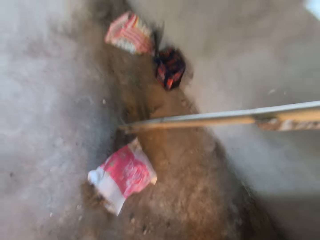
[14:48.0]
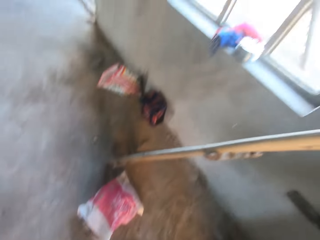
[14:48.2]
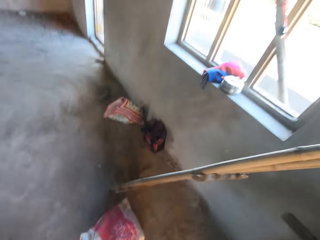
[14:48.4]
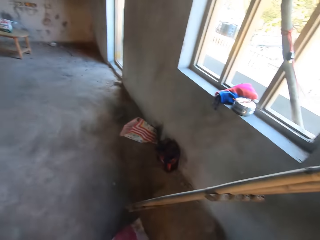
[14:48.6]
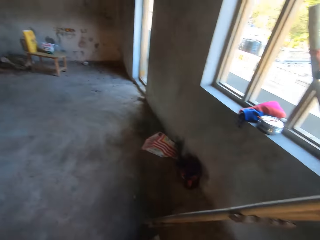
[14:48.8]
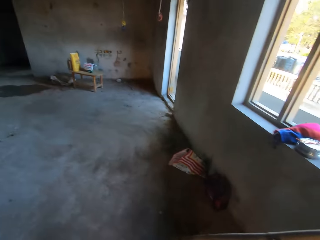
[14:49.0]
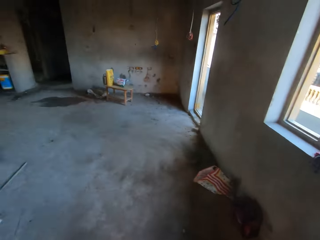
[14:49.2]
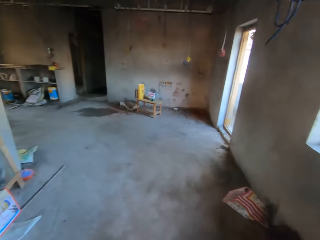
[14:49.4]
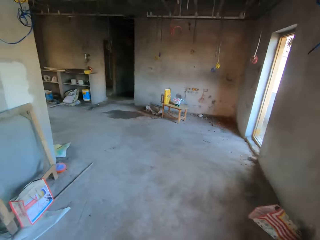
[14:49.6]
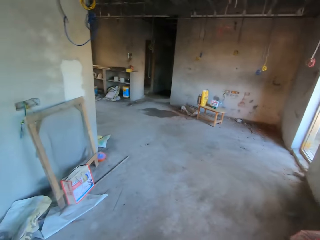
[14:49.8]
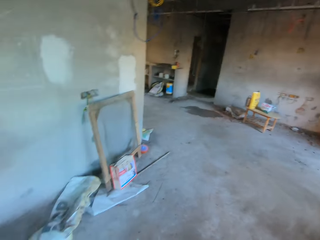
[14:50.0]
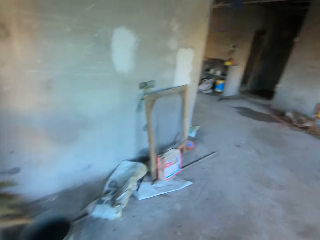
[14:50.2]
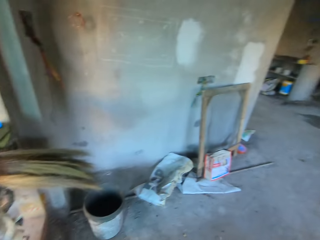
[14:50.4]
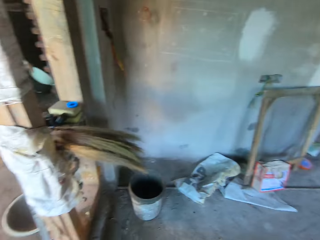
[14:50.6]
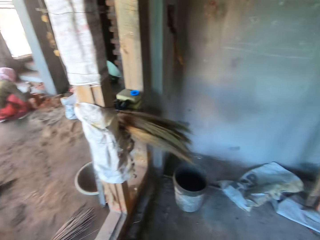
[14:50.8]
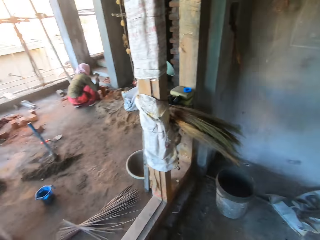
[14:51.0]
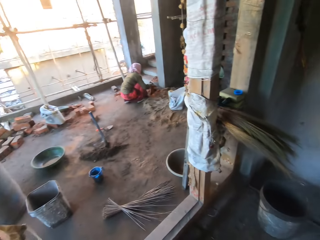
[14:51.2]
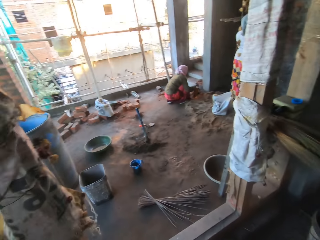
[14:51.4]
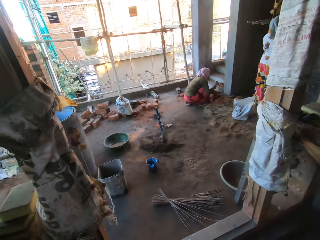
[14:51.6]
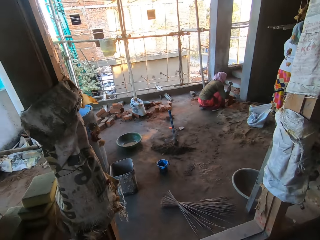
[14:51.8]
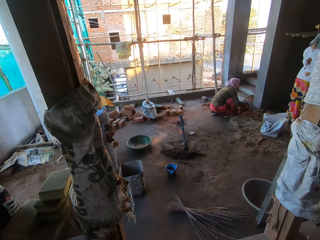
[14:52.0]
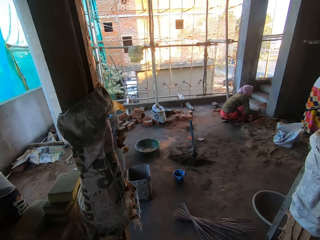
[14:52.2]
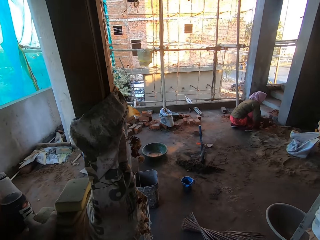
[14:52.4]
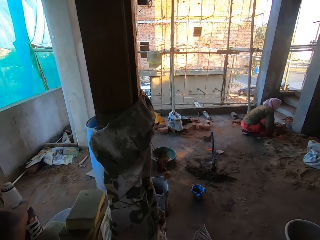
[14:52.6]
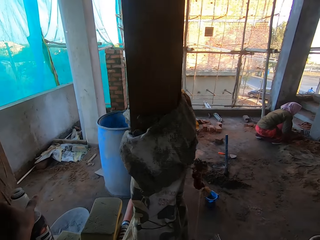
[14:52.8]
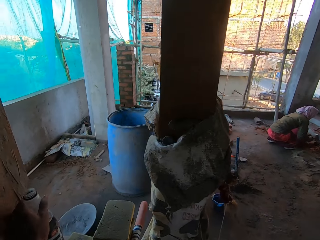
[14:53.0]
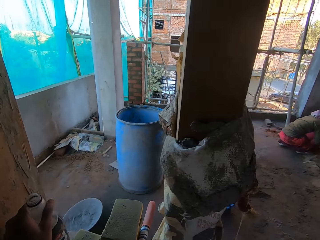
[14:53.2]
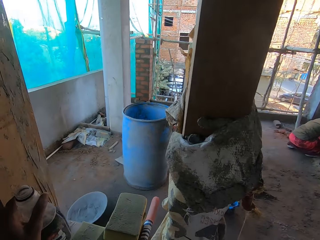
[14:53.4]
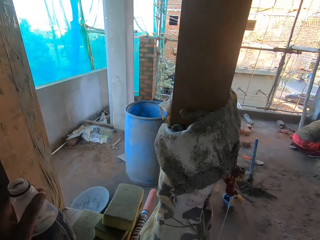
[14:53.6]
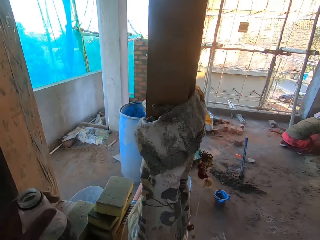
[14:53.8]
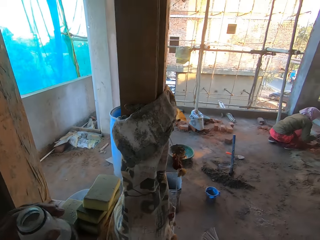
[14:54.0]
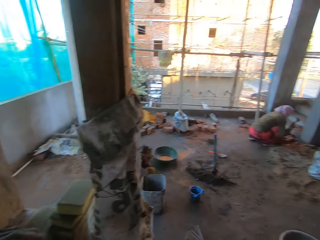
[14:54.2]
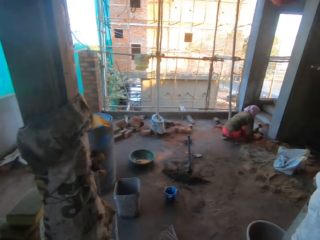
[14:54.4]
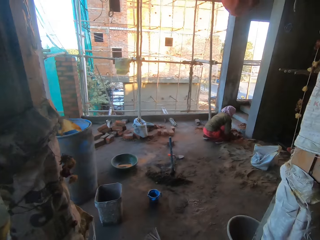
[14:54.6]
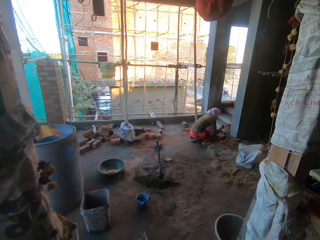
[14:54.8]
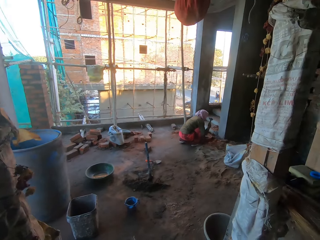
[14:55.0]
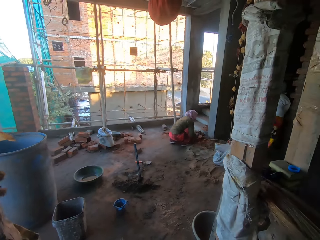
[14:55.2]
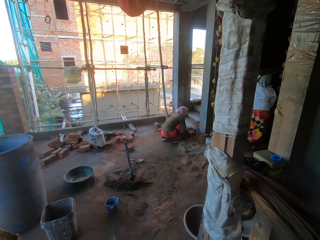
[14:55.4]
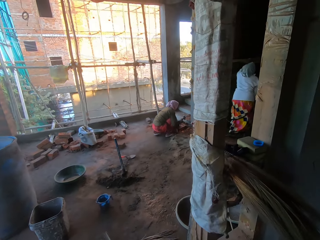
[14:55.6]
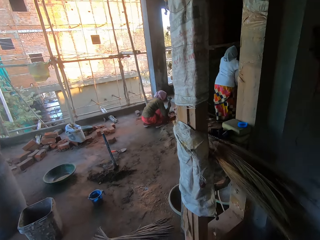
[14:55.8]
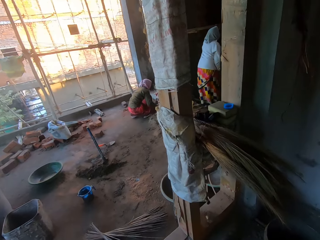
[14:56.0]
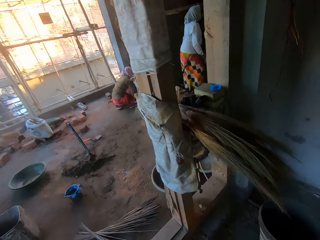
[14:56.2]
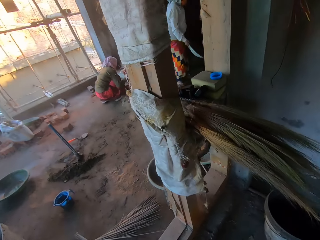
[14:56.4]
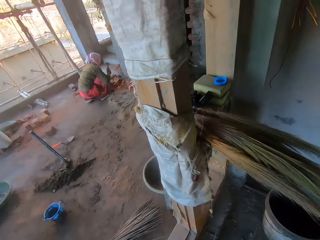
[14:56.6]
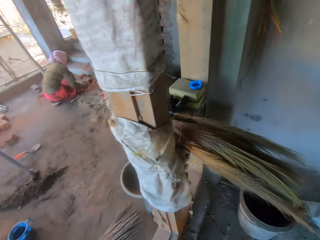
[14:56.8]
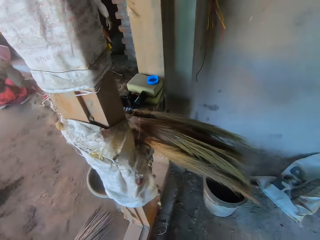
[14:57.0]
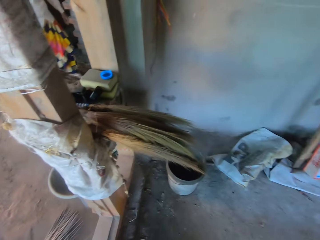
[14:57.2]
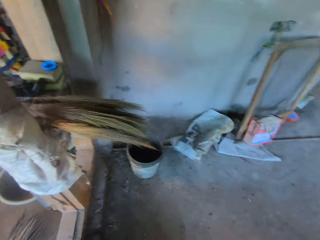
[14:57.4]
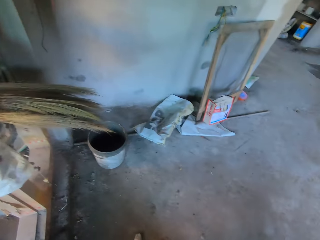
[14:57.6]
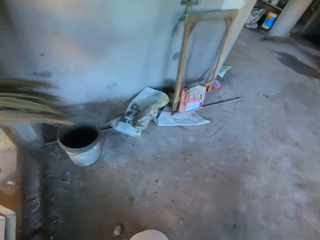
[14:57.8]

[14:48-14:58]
The camera wearer turns around. The woman hits a brick in her left hand with the hammer in her right hand. The camera wearer picks up a bottle from a window sill with his left hand. He walks around.

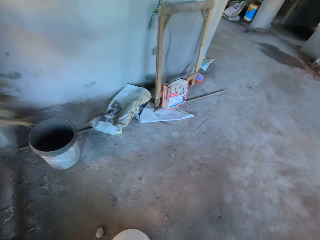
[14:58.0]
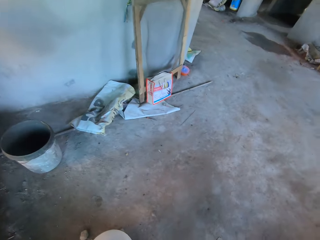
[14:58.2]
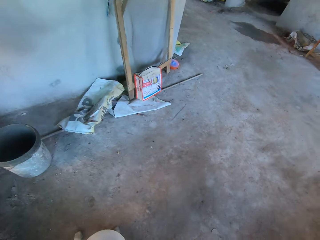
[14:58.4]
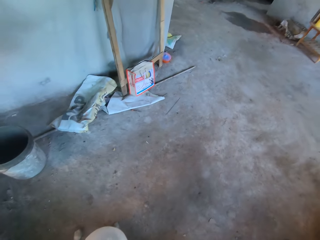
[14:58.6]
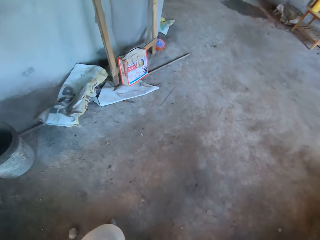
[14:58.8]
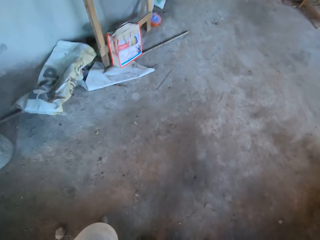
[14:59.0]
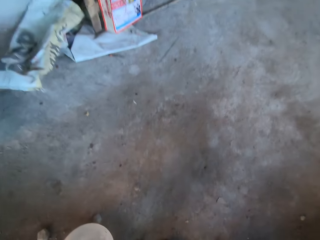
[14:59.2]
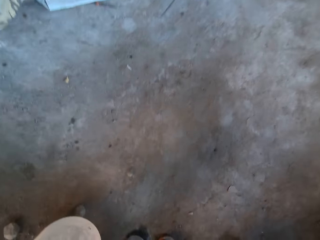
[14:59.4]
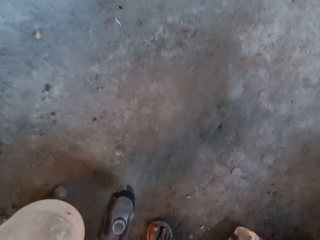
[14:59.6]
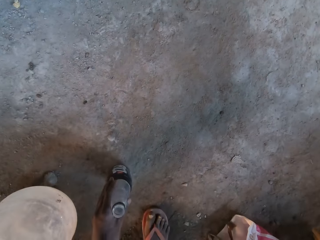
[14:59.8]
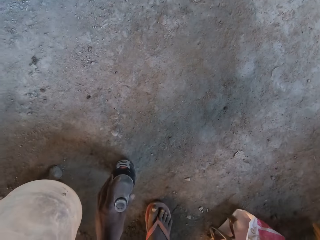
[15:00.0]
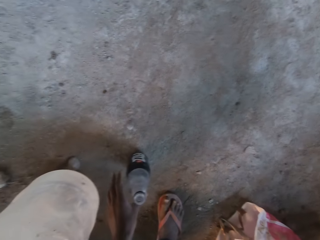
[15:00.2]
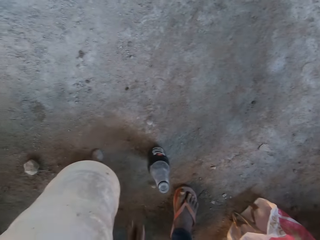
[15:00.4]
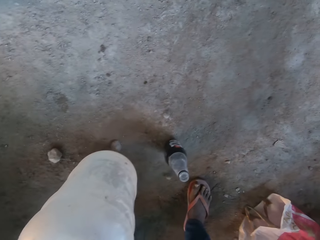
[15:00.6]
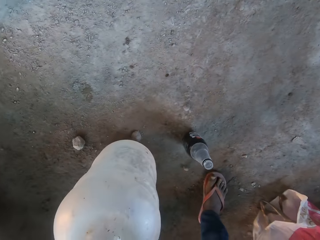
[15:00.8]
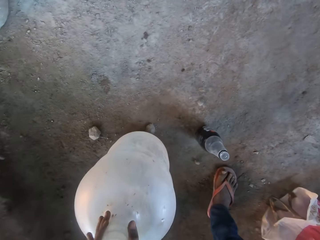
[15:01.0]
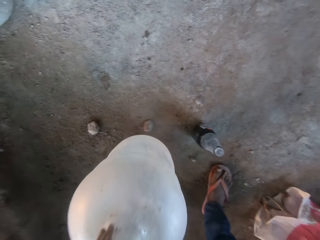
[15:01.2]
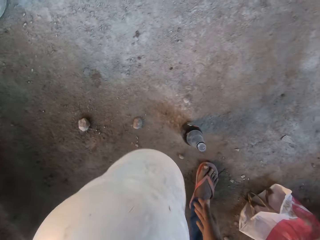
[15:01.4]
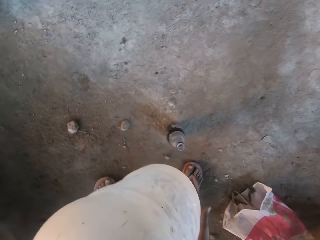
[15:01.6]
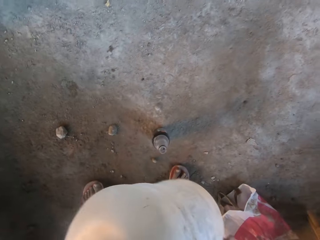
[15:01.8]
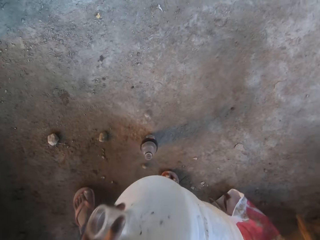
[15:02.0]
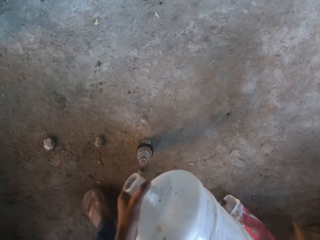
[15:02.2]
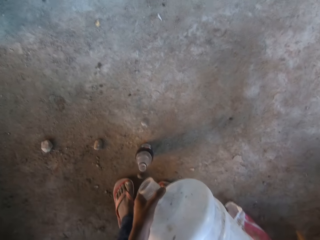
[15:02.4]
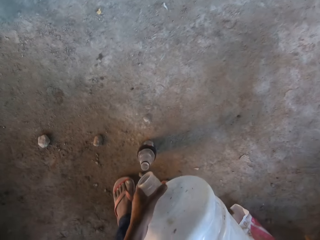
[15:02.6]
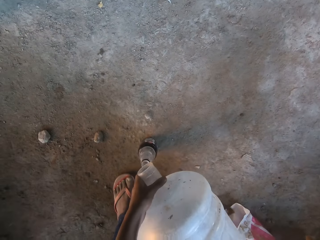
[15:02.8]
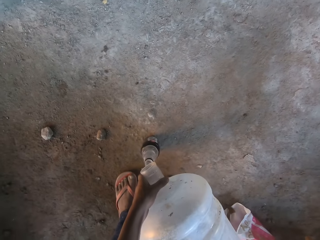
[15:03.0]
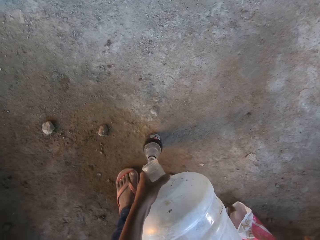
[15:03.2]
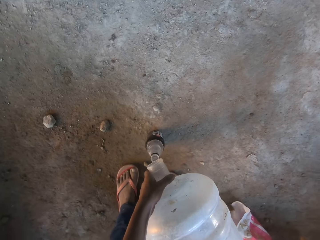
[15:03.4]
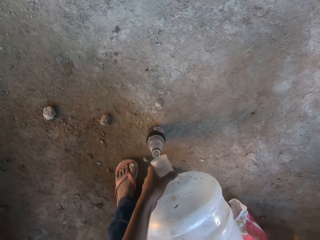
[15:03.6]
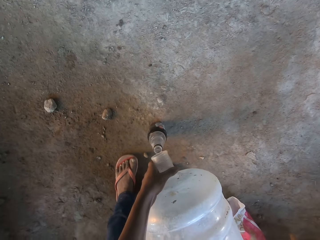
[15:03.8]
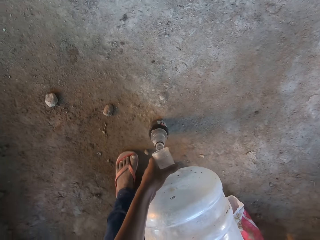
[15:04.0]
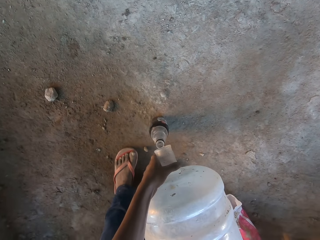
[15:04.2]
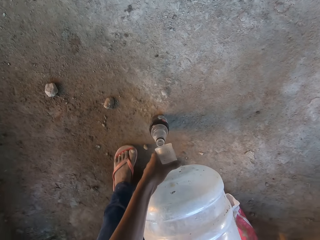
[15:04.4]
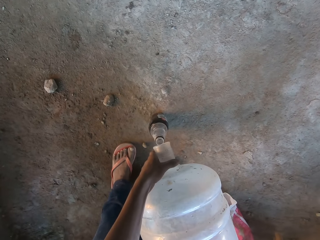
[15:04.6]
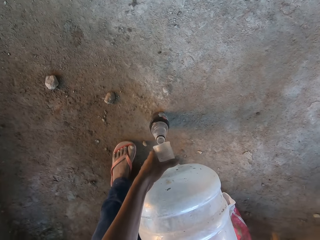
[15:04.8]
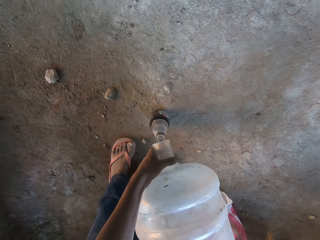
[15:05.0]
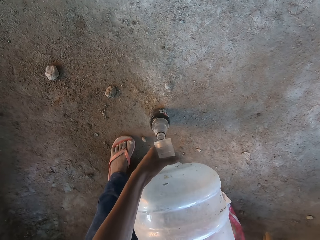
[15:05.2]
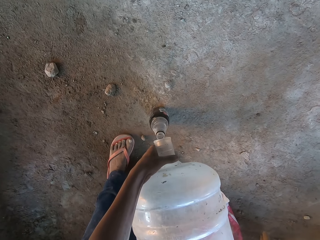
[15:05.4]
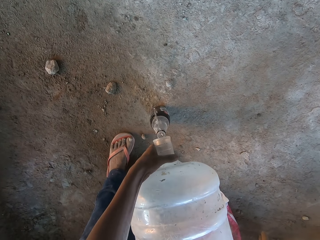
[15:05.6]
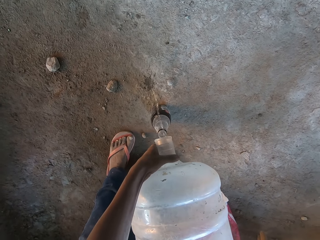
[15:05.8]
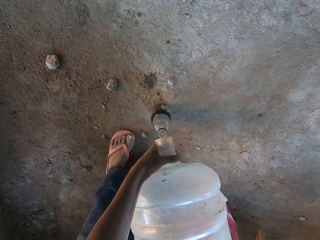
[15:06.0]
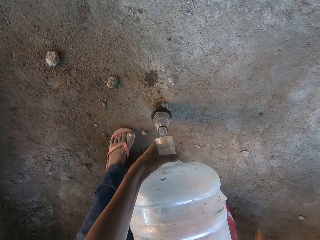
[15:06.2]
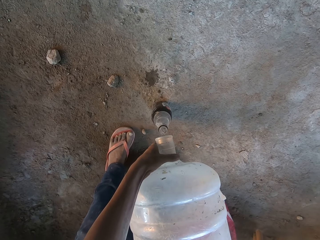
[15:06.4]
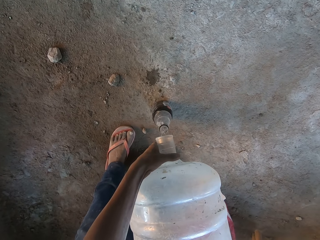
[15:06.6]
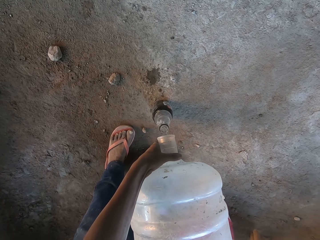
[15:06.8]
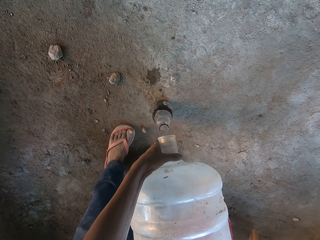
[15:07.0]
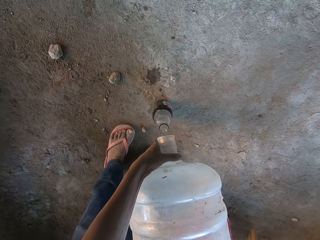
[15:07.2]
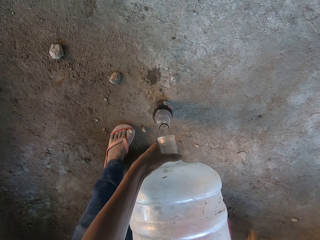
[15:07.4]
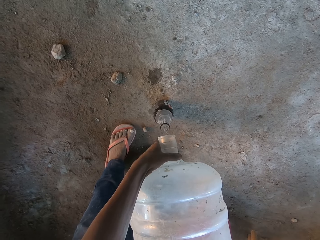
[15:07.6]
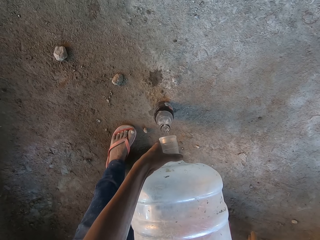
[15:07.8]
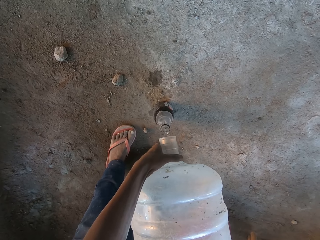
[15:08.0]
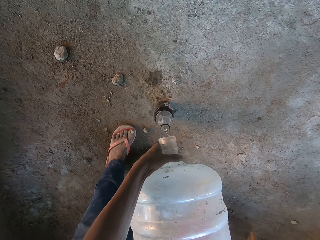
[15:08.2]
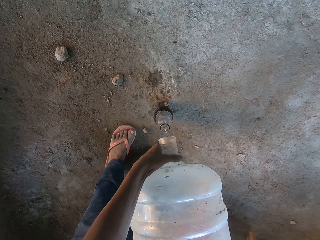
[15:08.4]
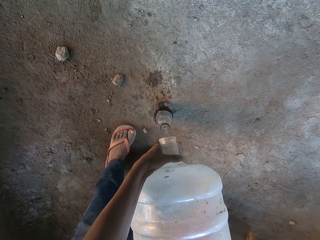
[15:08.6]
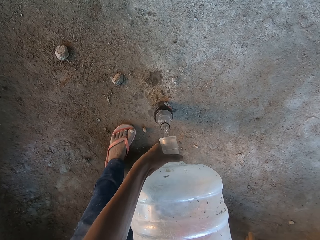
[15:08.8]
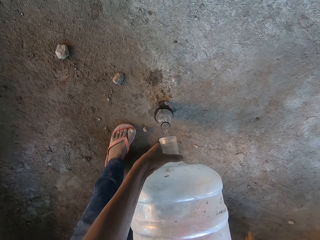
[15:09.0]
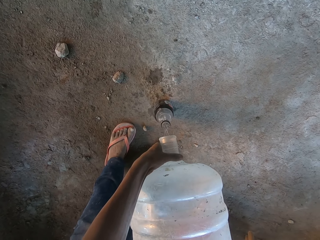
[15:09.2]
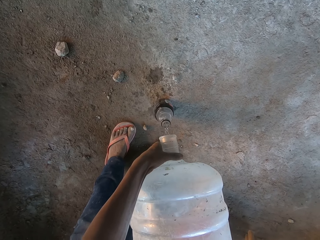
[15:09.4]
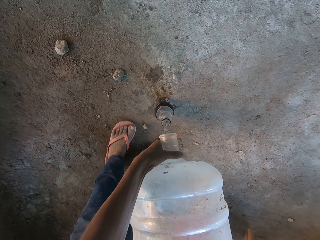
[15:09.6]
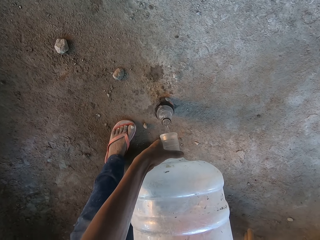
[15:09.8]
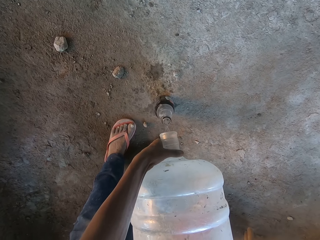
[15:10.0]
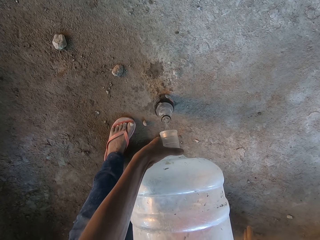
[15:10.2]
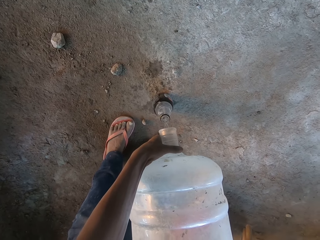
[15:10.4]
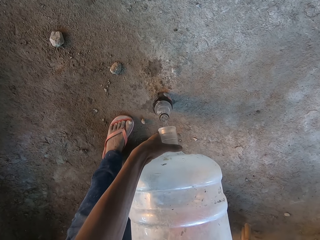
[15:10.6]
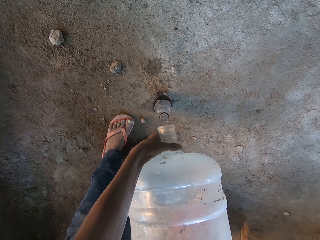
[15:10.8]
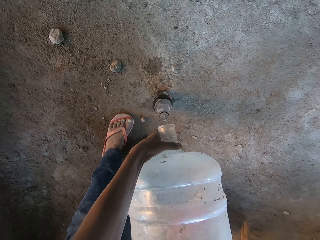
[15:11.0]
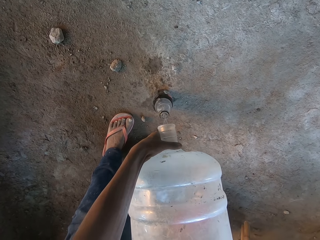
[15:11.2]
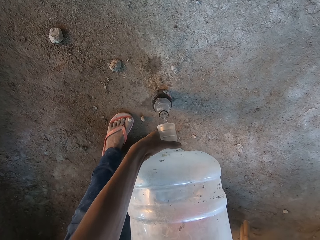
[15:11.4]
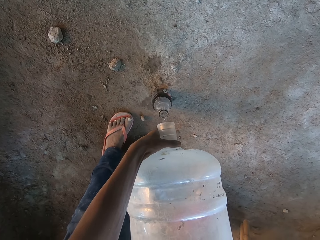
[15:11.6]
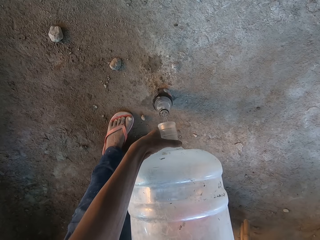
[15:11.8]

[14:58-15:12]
The camera wearer drops the bottle on the floor with his left hand. He picks up a water keg from the floor with his left hand. He holds the water keg with both hands. He pours some water from the water keg into the bottle on the floor with both hands.
